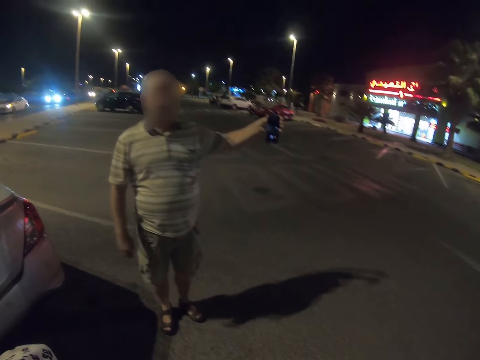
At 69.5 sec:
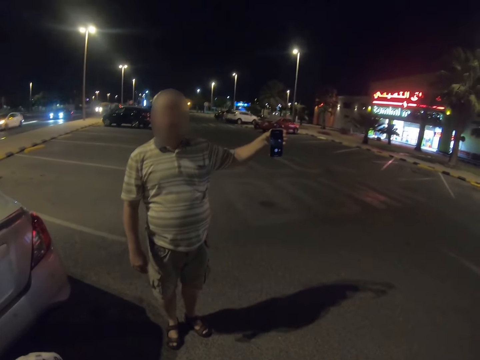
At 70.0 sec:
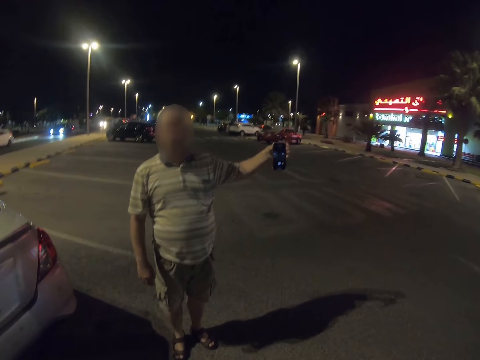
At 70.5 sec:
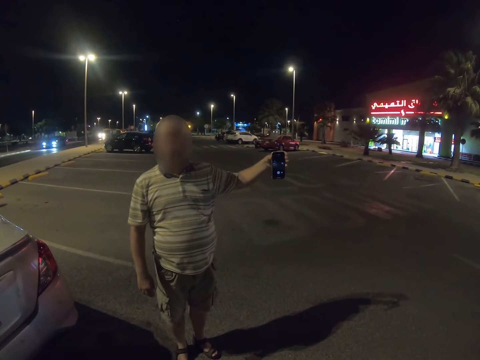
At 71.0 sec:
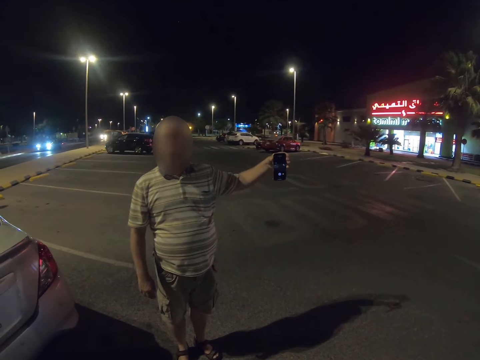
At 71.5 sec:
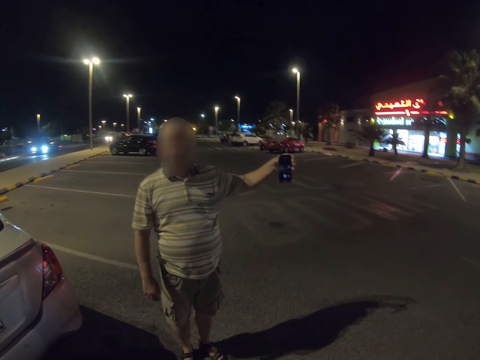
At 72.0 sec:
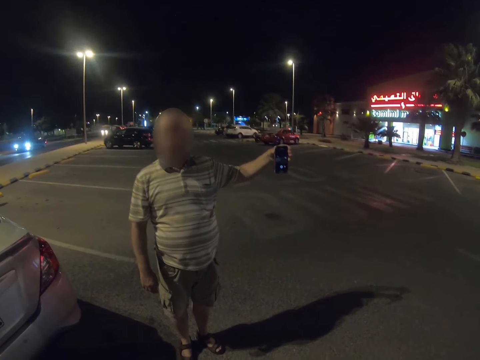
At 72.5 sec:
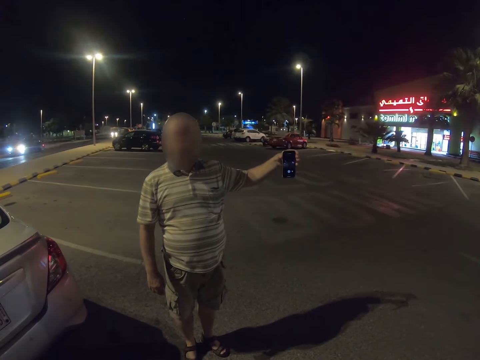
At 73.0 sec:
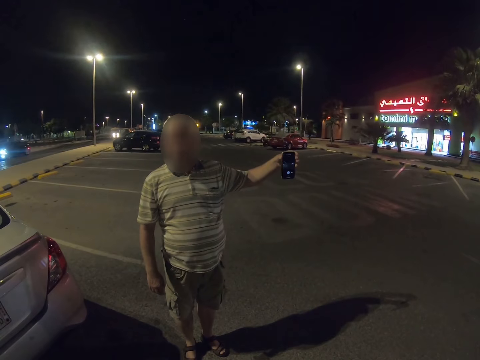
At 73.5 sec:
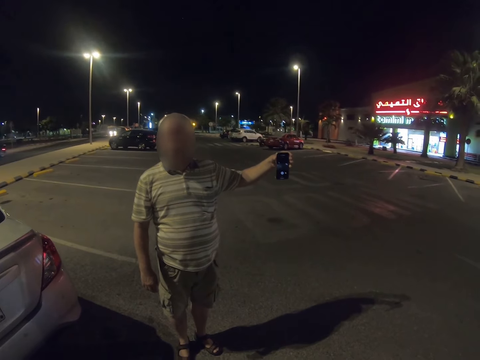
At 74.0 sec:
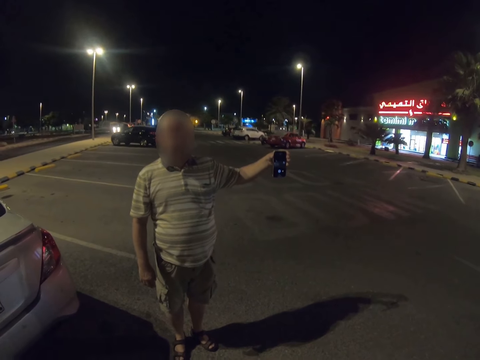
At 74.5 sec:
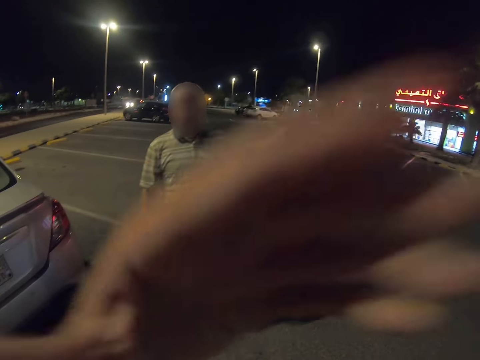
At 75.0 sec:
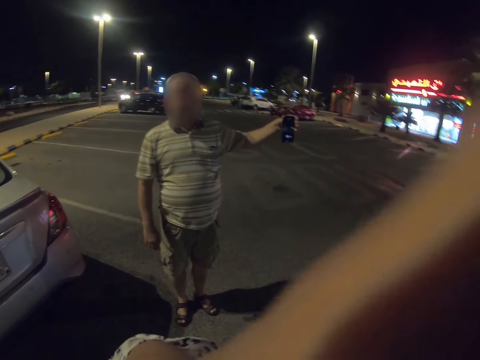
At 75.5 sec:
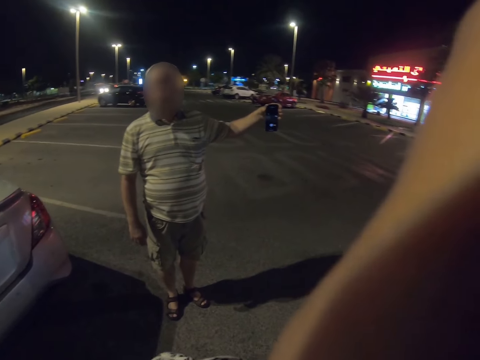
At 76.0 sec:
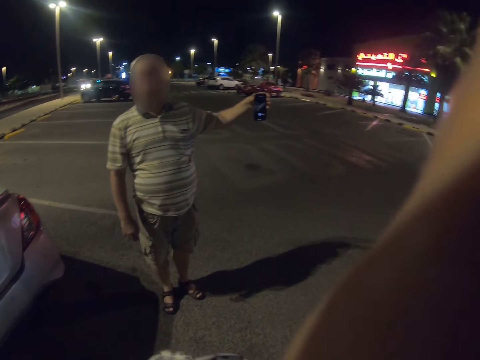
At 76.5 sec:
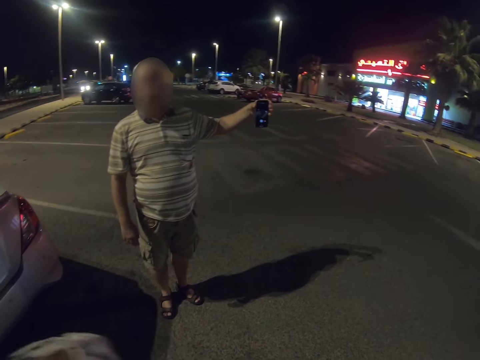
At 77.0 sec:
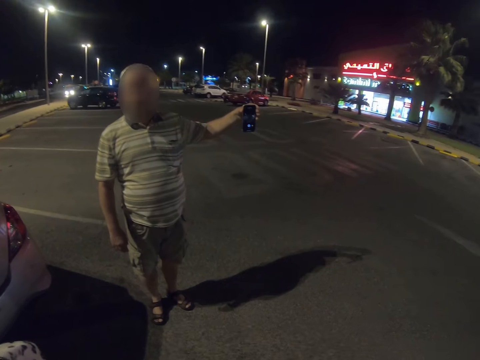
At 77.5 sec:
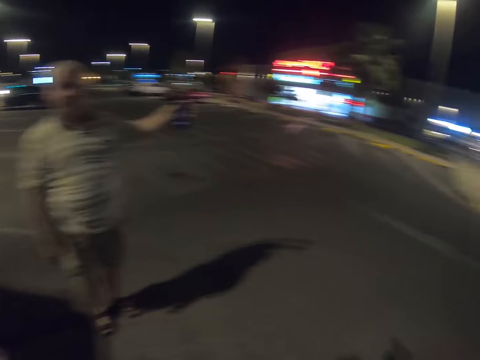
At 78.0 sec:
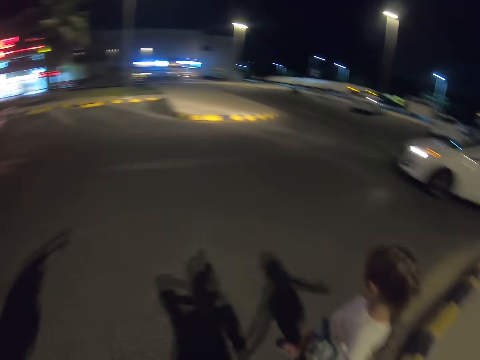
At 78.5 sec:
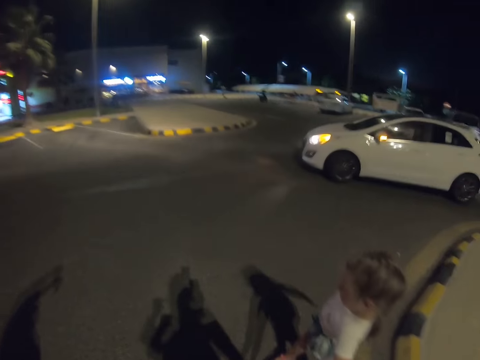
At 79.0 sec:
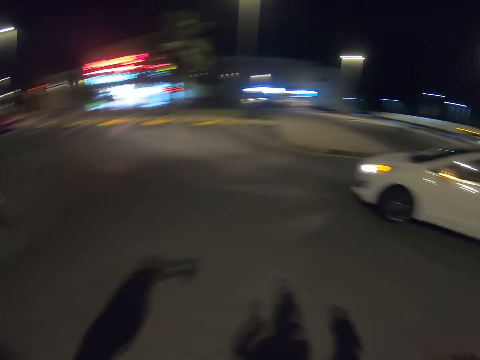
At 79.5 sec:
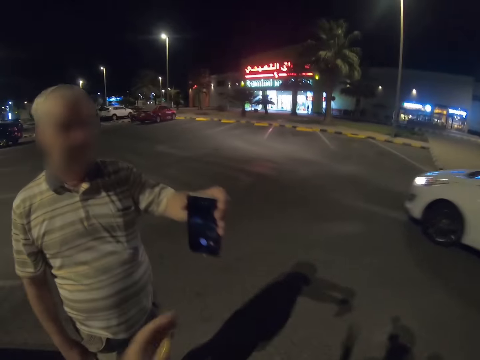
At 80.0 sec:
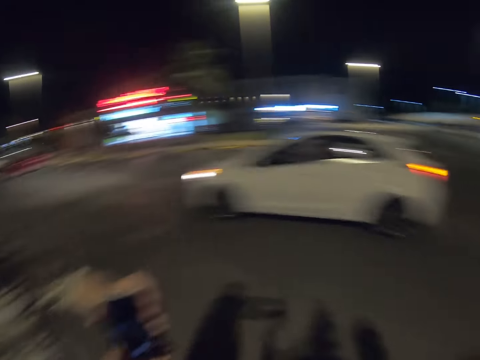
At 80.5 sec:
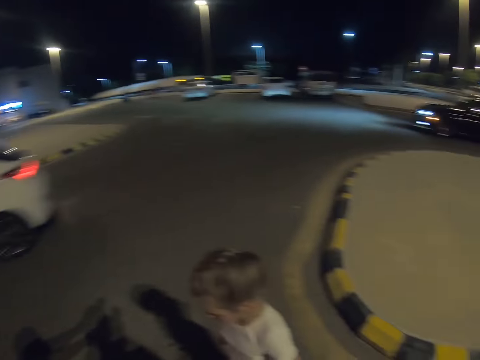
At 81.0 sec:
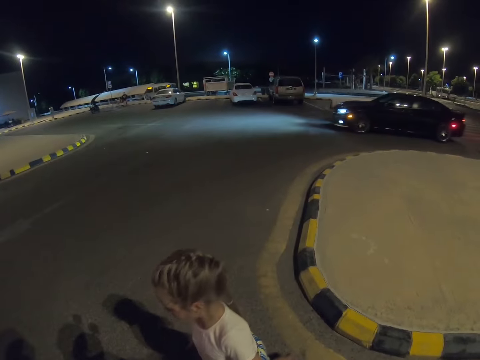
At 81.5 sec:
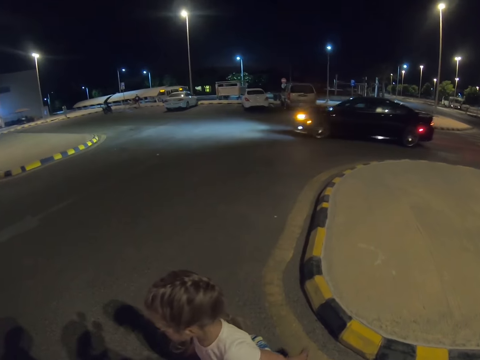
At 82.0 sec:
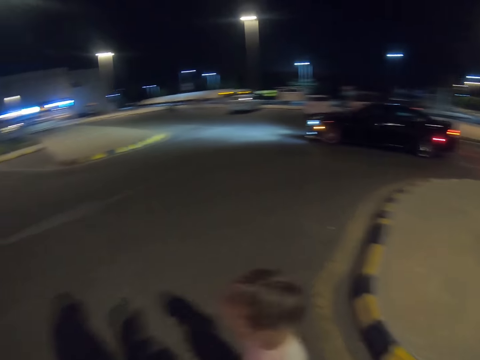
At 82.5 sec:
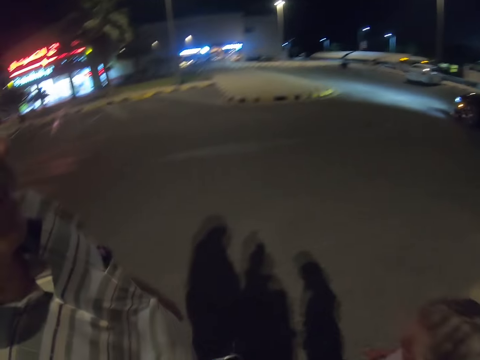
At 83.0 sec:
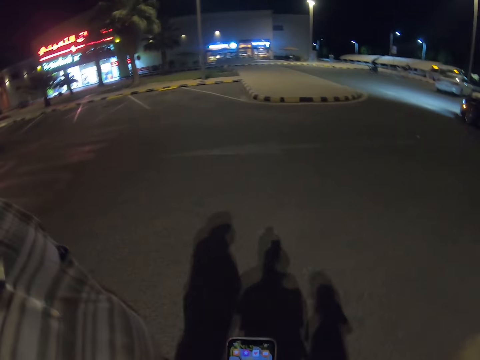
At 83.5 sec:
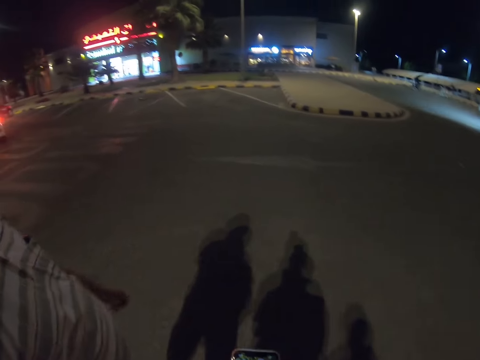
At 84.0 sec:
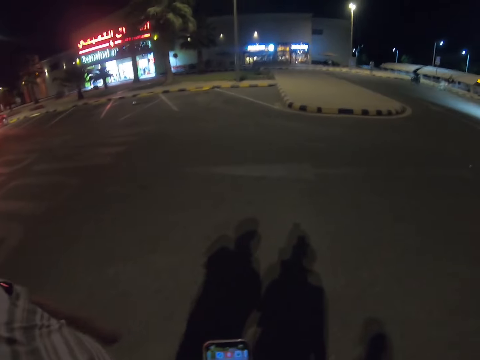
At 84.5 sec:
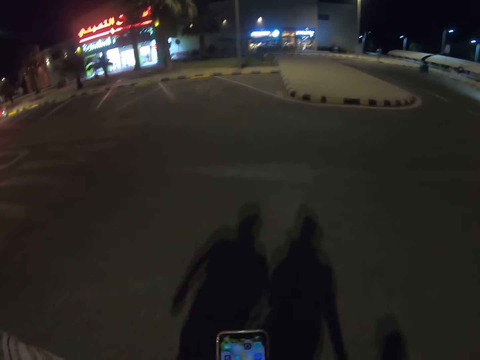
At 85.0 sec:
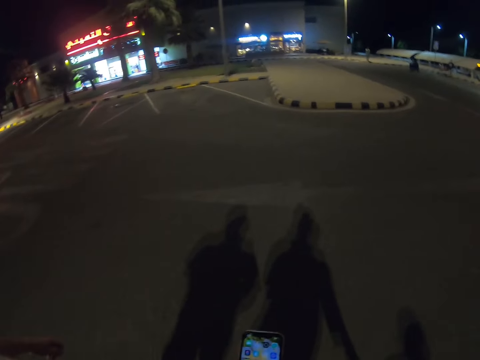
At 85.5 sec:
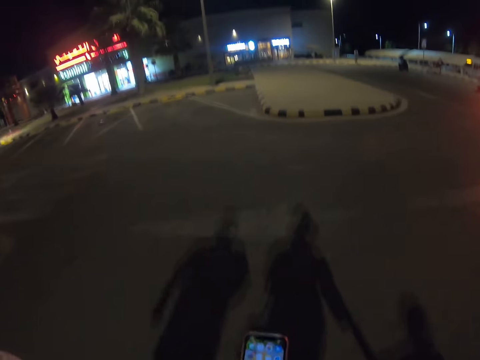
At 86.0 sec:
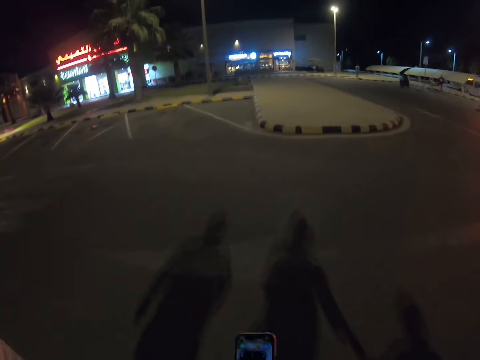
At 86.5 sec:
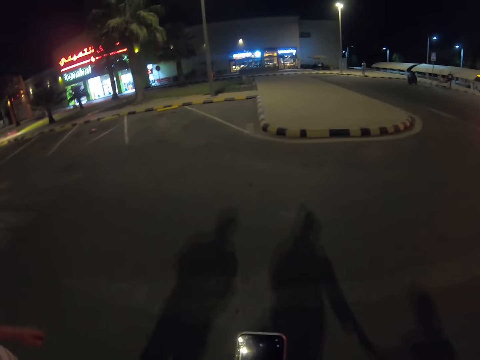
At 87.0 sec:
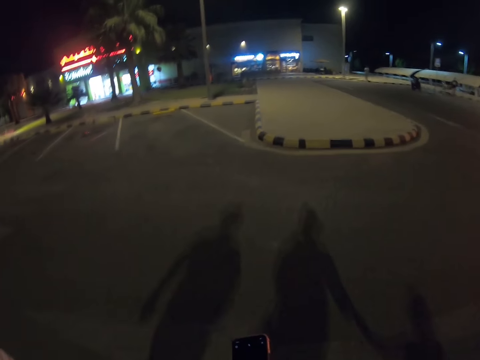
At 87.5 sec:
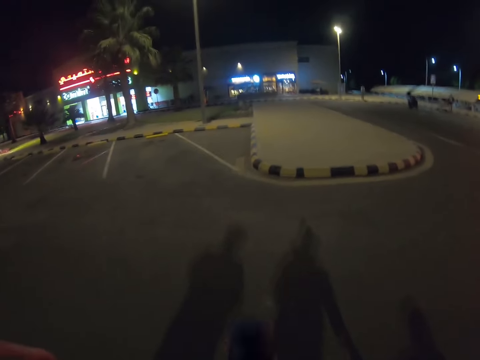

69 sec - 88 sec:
A man holds the cellphone. He takes a video. The man hands the phone to the camera wearer. The camera wearer takes the cellphone from the man. They scroll on the phone. The man walks on the road. The camera wearer walks across the road.

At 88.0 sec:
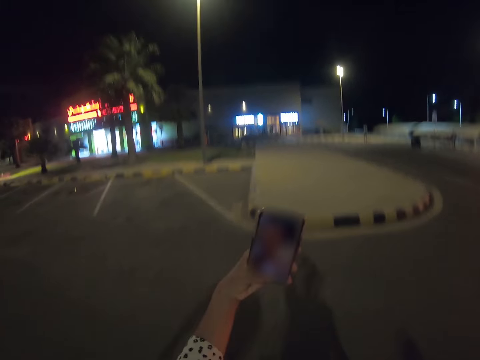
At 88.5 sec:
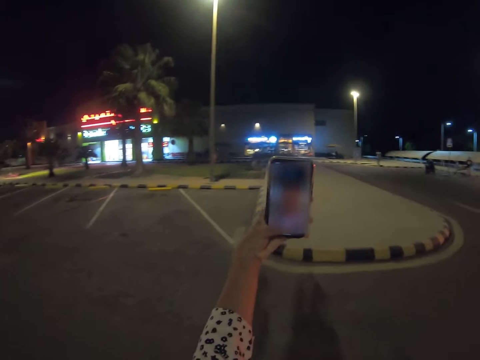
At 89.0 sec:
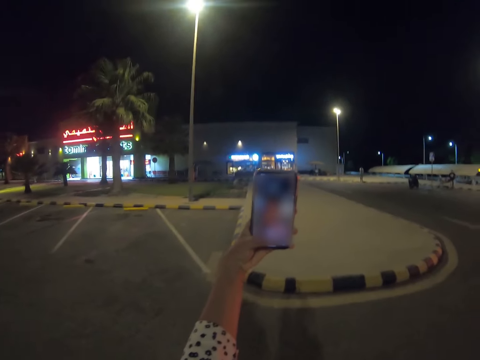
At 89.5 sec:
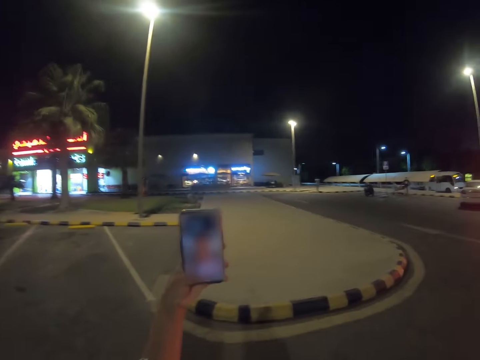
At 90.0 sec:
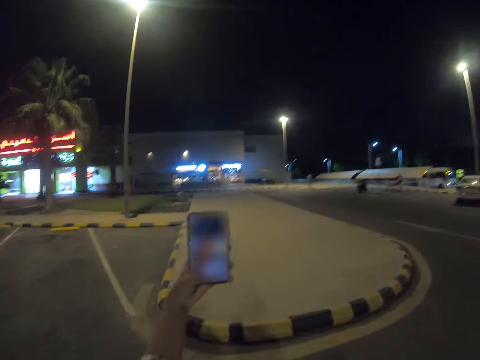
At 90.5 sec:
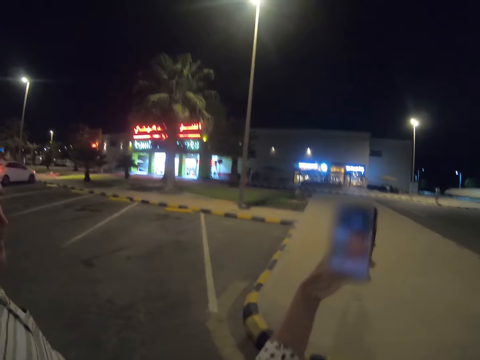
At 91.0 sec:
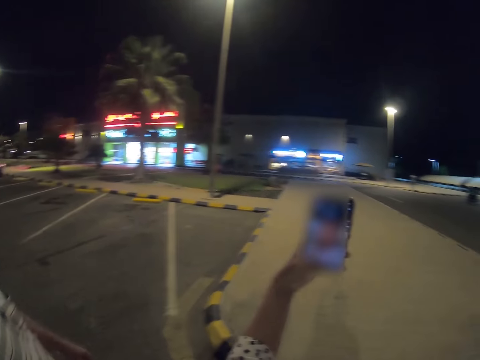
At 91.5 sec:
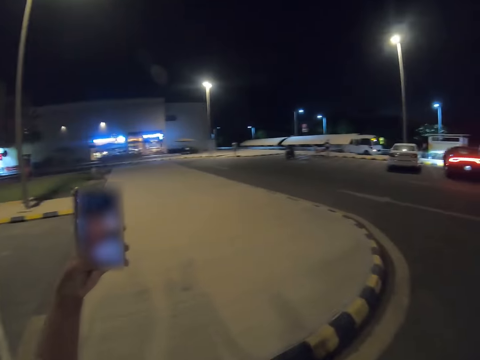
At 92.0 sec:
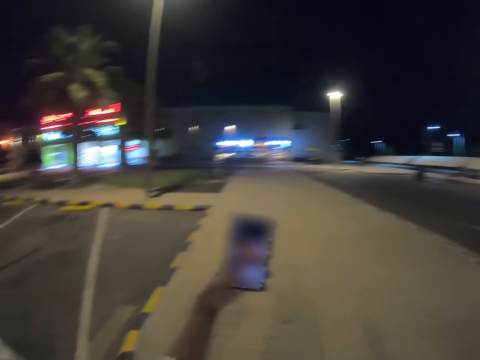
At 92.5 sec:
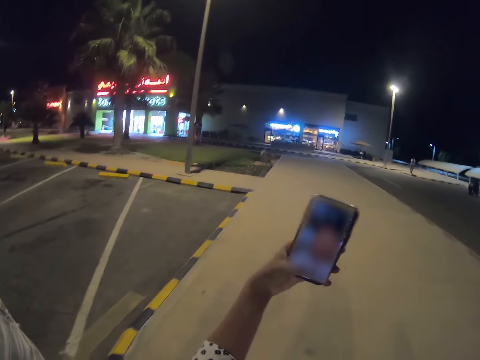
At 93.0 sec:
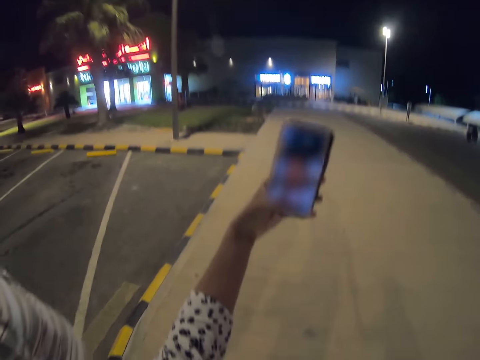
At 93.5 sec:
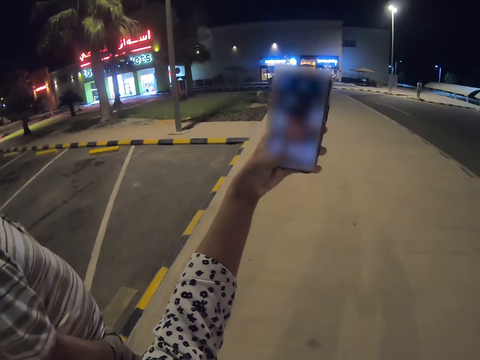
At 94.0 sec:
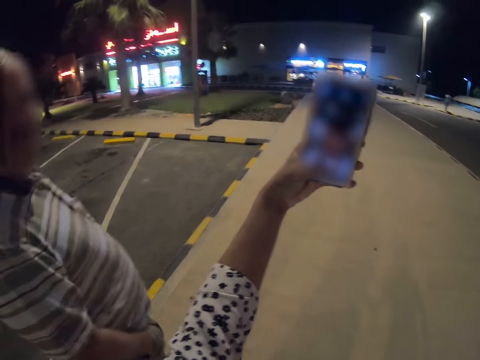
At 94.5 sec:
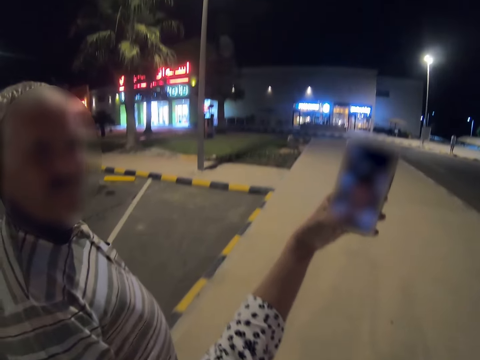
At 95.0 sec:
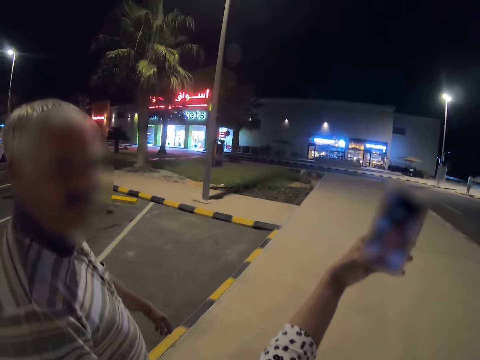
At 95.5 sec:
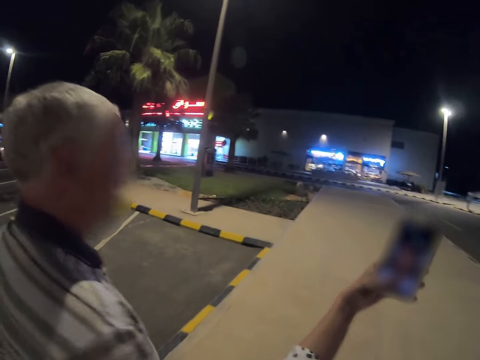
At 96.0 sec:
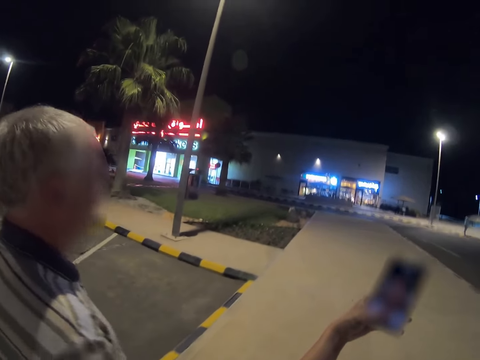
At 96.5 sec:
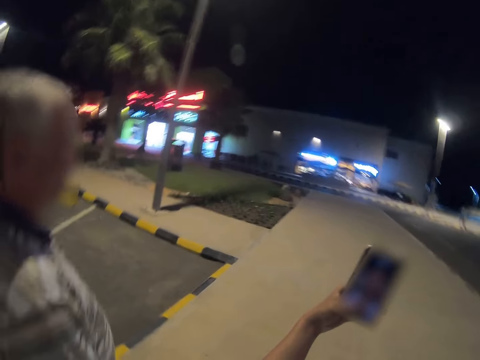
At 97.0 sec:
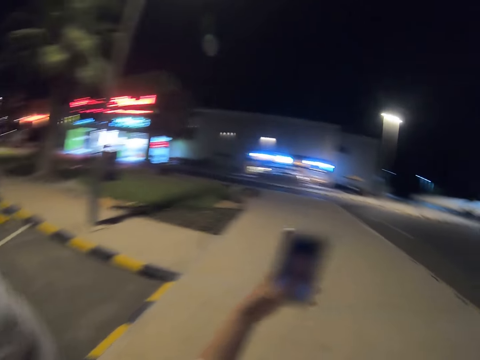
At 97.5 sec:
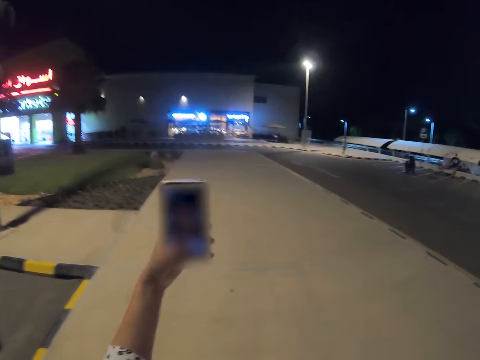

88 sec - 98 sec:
The camera wearer holds up the cellphone. They take a selfie. They walk towards shops.
